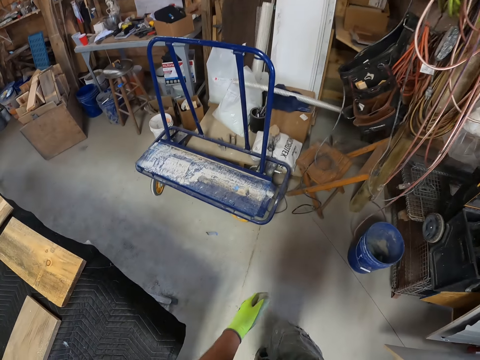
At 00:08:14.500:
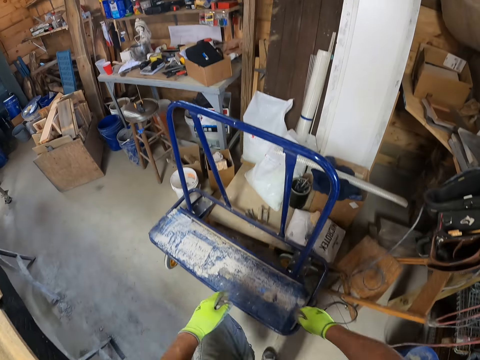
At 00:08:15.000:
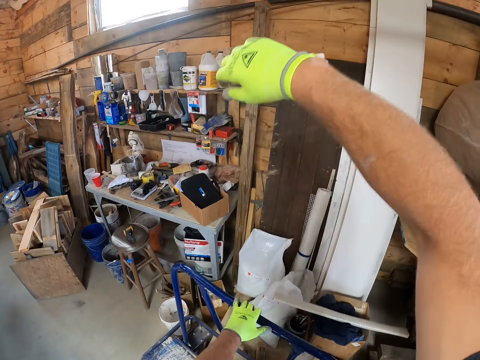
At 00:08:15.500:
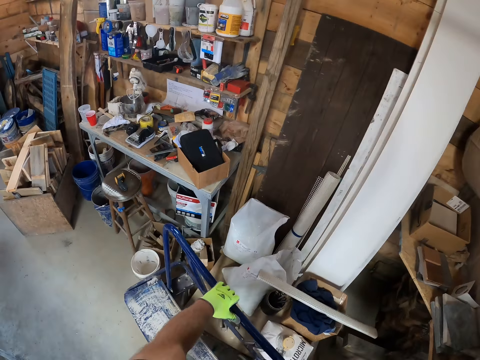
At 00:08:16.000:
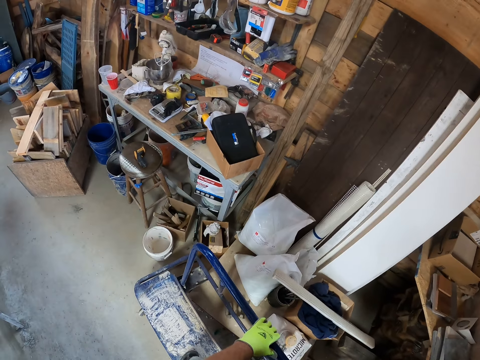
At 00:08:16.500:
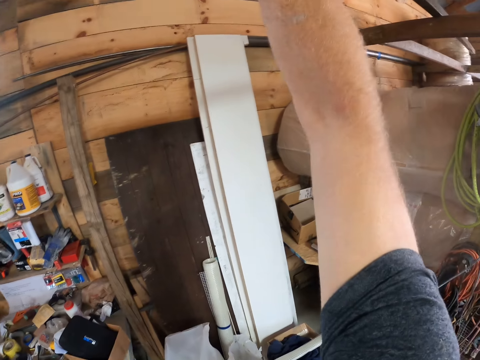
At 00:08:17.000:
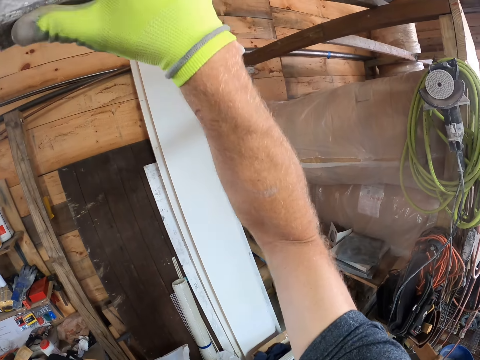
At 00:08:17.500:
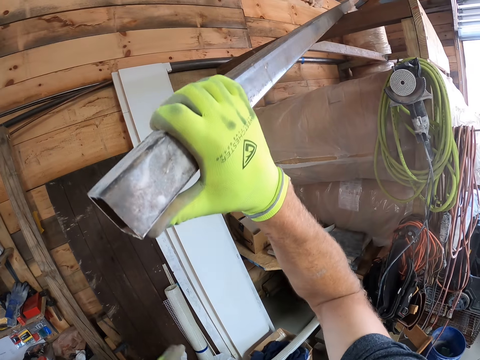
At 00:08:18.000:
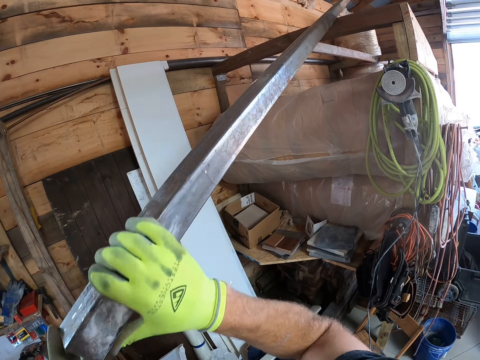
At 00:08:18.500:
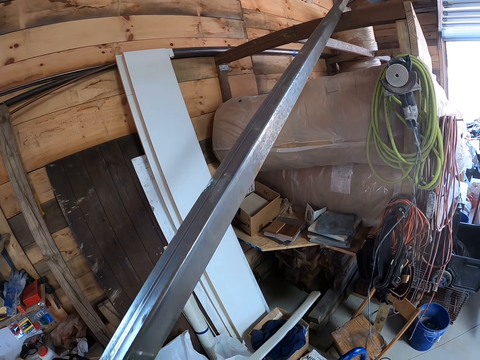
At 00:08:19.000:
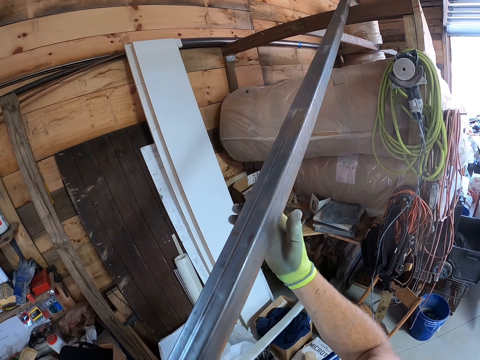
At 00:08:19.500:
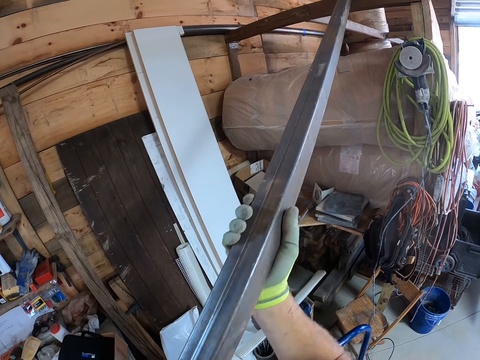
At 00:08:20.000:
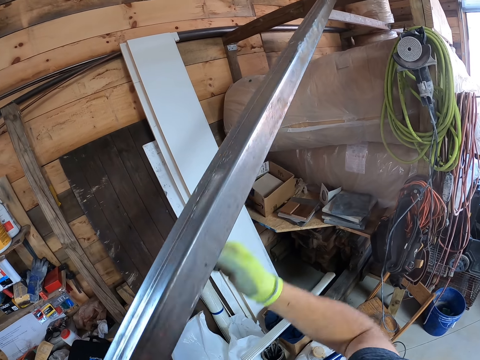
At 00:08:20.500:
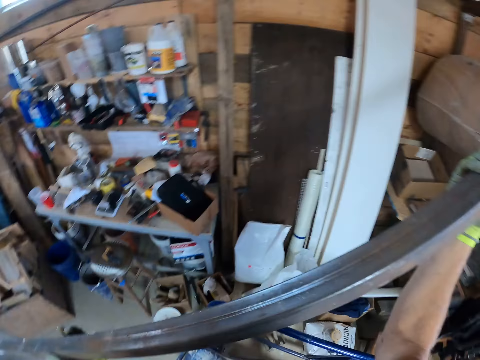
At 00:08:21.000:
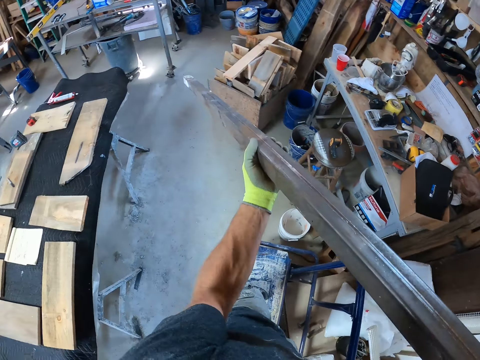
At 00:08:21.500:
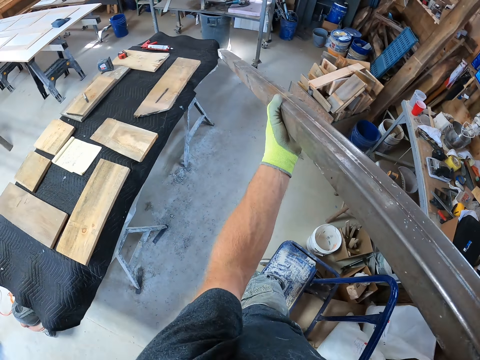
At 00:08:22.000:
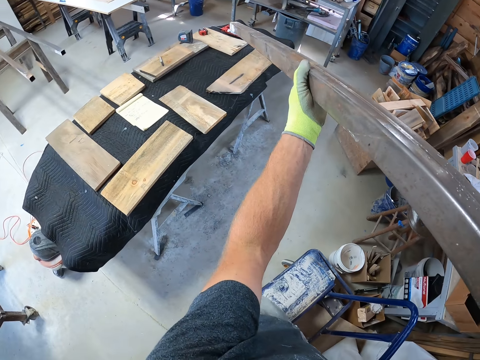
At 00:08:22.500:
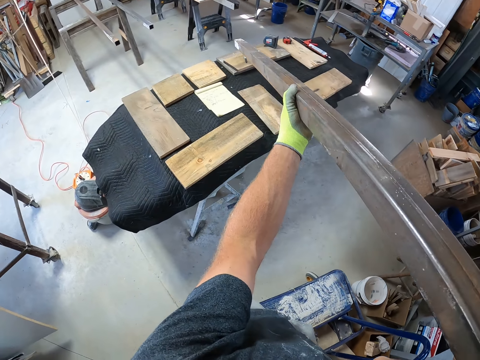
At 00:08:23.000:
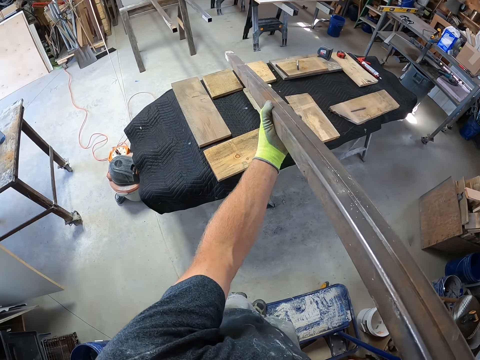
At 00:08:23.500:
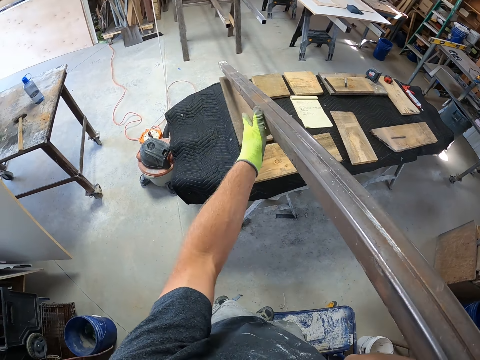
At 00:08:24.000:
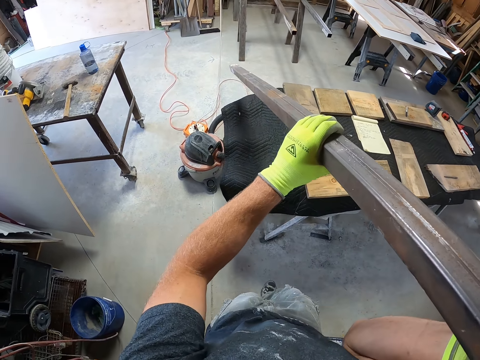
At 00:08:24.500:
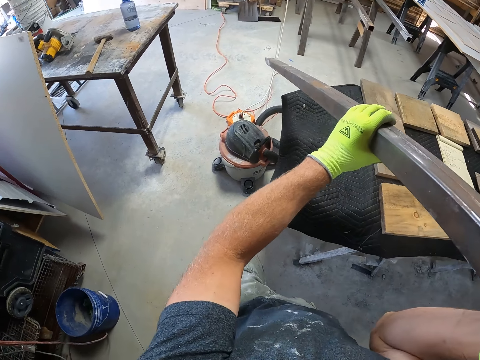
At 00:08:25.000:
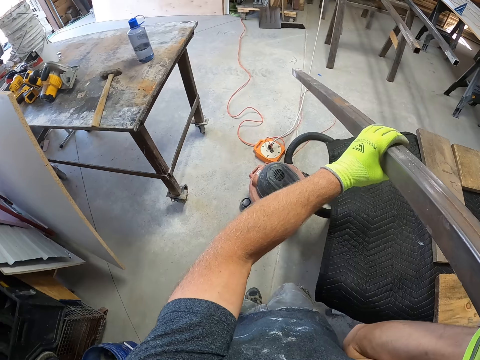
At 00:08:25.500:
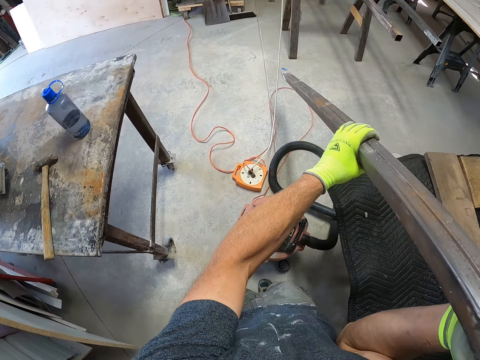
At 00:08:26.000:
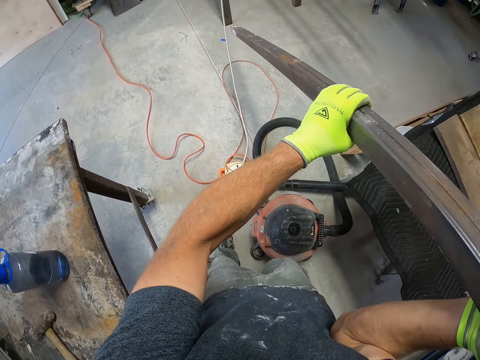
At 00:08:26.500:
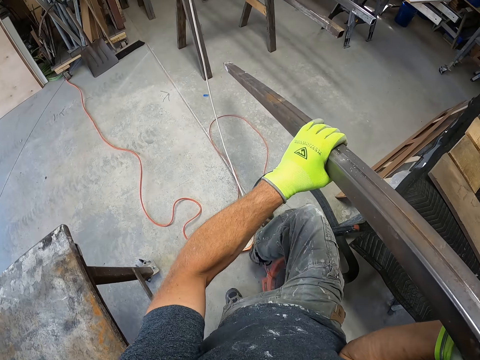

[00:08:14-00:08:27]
The camera wearer swings the hands. They hold a trolley. They hold a stainless steel metal. They pull the stainless steel metal. They pick the iron metal from a rack. They pull the stainless steel metal again. They hold the stainless steel metal, and hold it again. They put the metal on the shoulder. They turn with the stainless steel metal, hold the stainless steel metal, and move the hand from the stainless steel metal. They walk in the workshop while holding the stainless steel metal.

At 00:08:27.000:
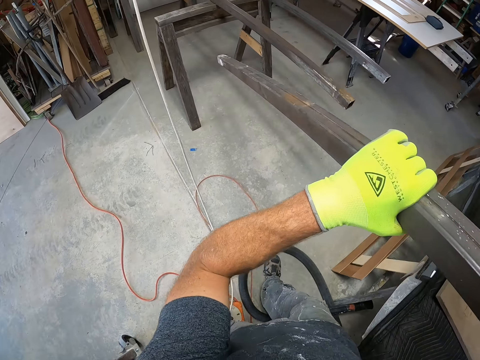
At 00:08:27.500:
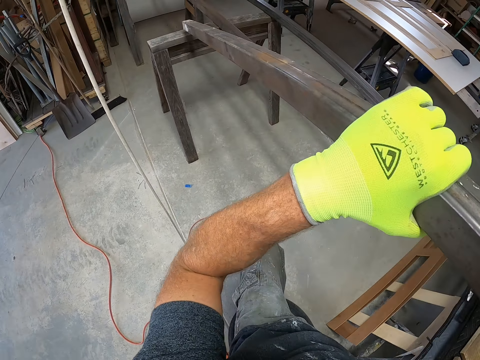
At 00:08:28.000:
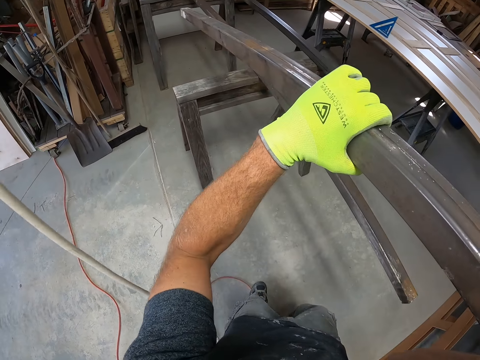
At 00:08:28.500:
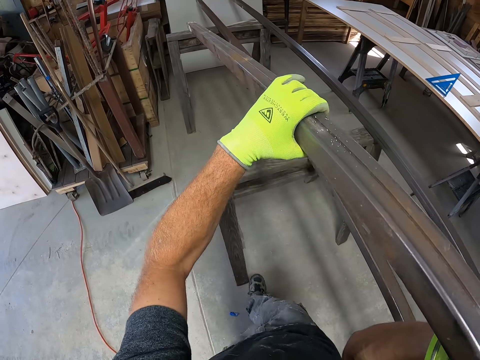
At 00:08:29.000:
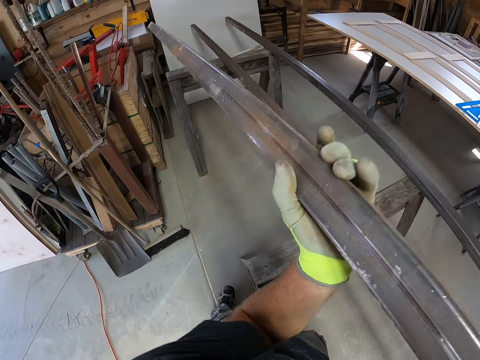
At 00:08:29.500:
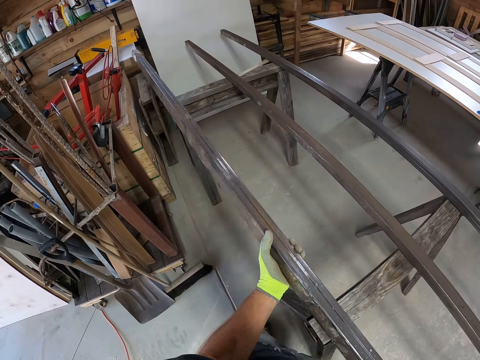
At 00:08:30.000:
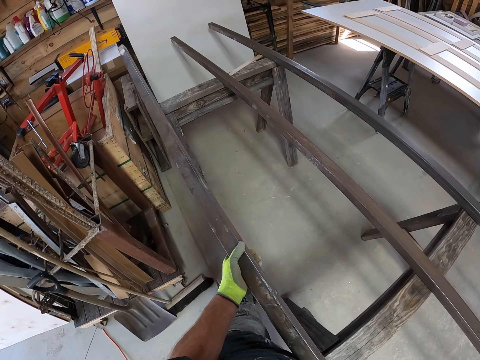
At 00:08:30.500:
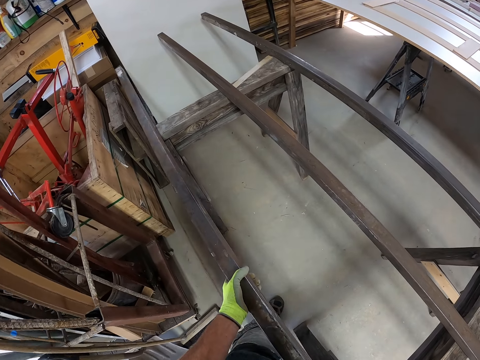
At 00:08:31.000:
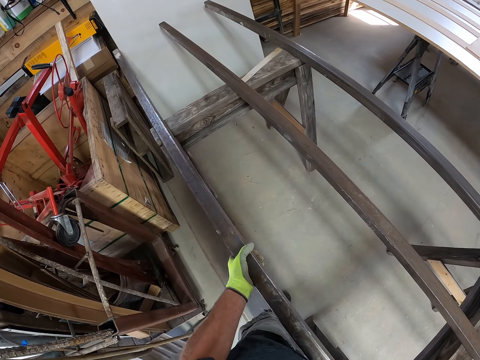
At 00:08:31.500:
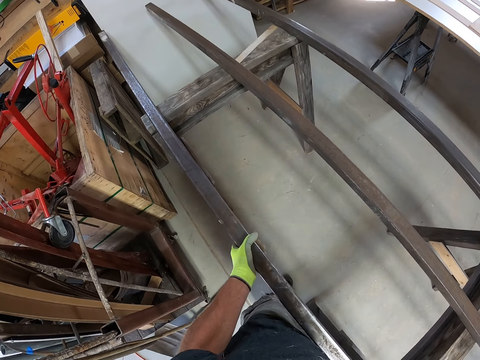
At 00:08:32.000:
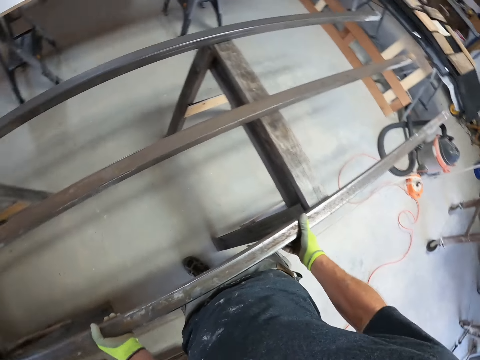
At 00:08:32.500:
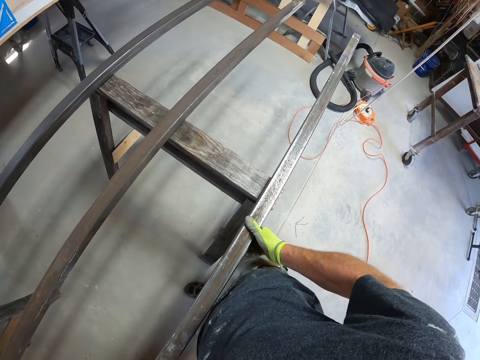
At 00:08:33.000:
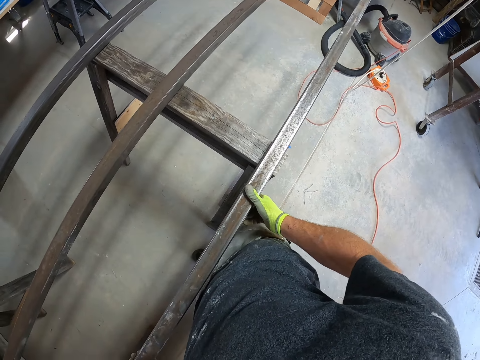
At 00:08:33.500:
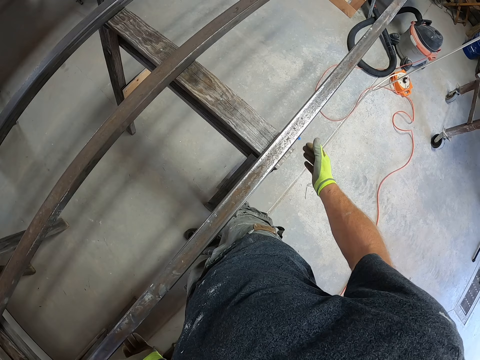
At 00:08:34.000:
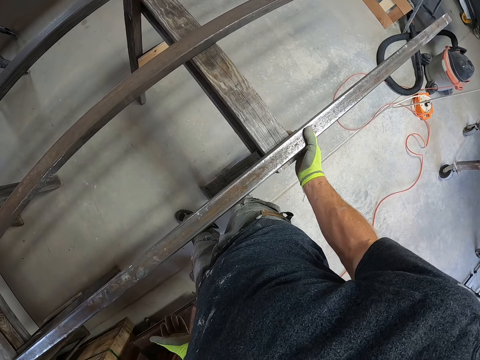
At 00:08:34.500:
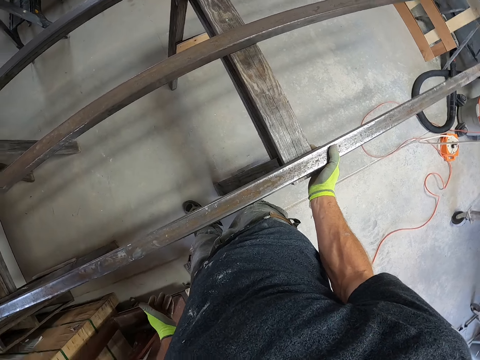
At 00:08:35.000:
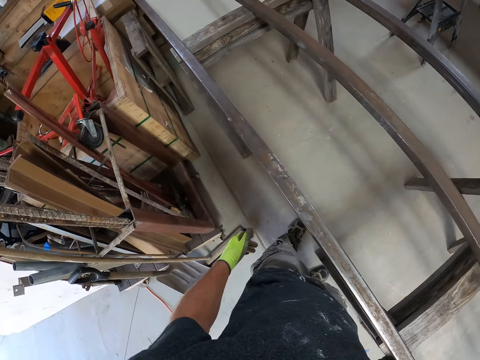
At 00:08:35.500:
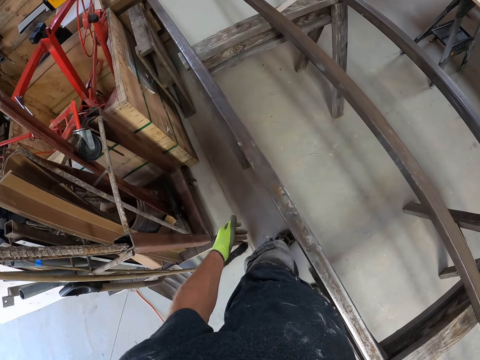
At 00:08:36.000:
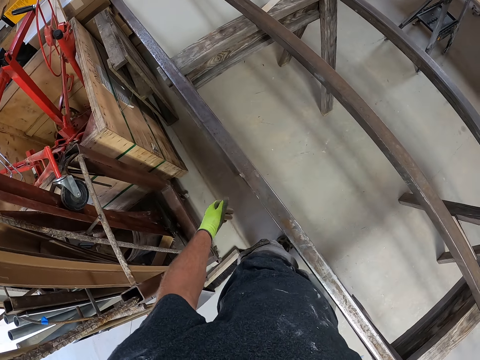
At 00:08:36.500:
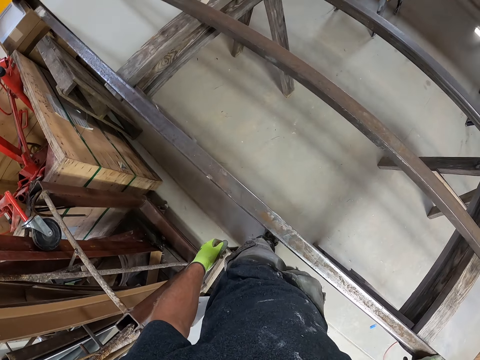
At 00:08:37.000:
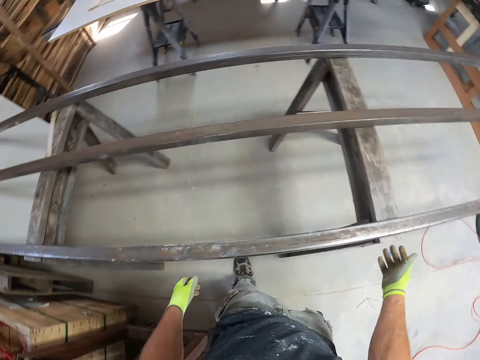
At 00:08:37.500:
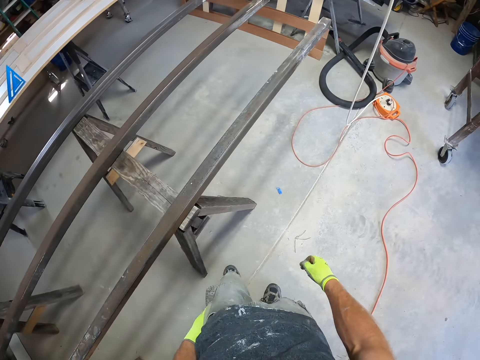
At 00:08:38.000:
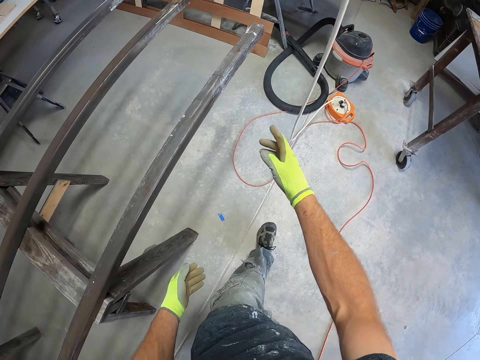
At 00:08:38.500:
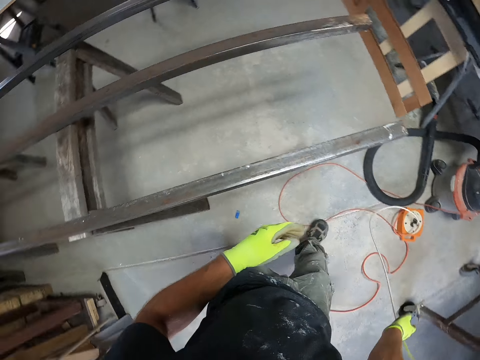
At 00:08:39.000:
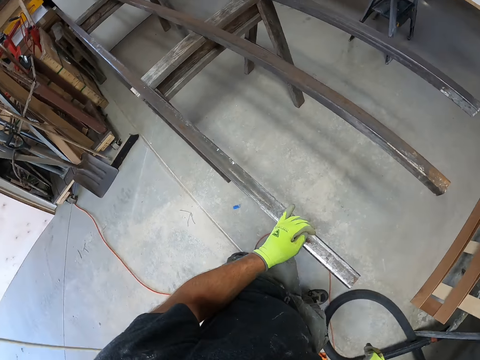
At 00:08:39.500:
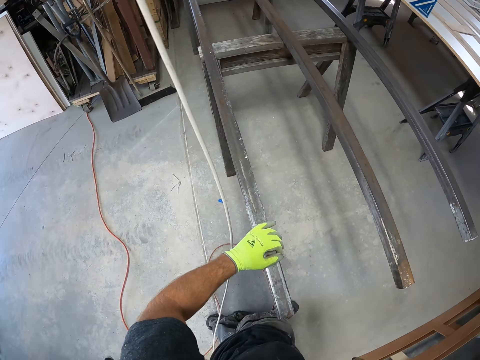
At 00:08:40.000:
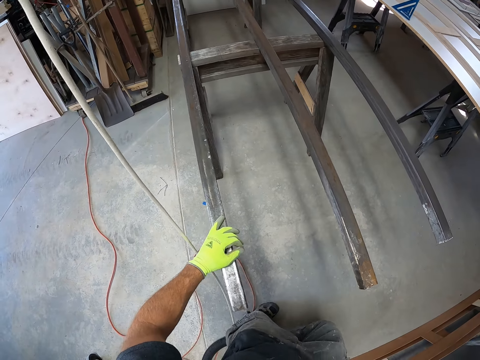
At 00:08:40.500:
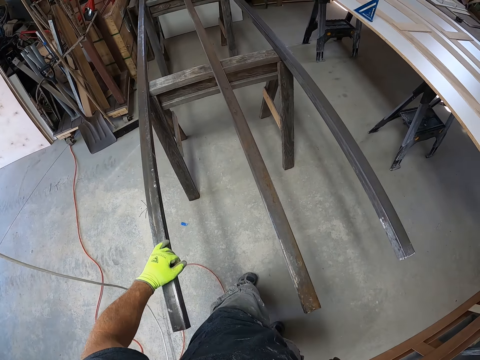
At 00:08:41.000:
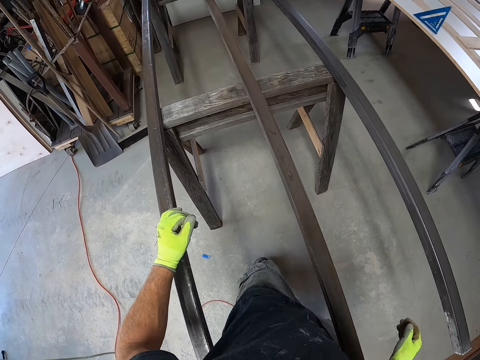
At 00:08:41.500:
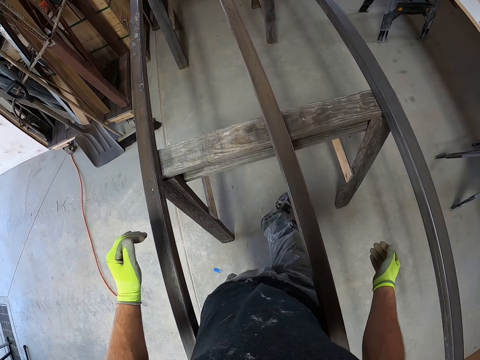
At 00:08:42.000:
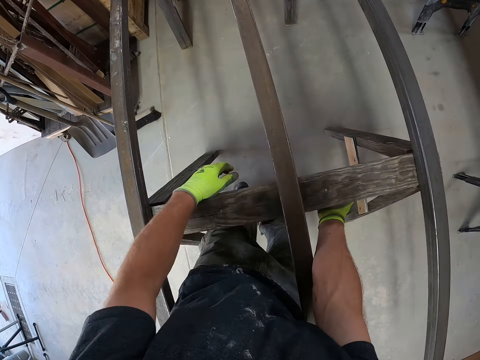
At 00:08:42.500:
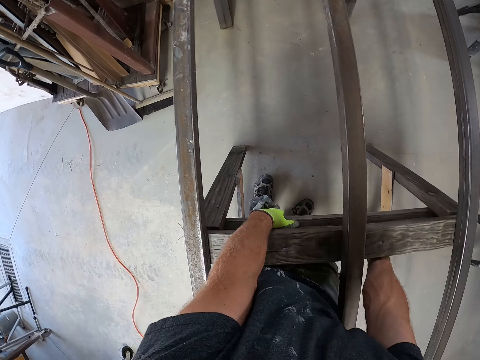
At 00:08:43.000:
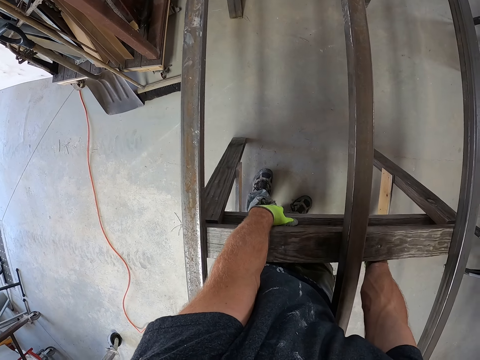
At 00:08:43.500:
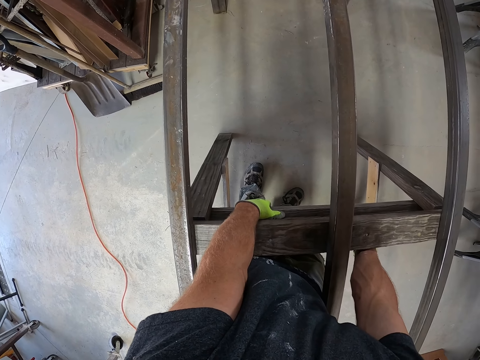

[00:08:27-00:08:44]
The camera wearer jumps the vacuum cleaner. He walks in the workshop while holding the stainless steel metal. He holds the stainless steel metal. He puts the stainless steel metal on the stand. He holds the stainless steel metal. He removes his hand from the stainless steel metal. He holds the stainless steel metal. He swings the body. He removes his hand from the stainless steel metal. He walks in the workshop. He moves the wire with his hand. He holds the stainless steel metal. He moves the hand on the stainless steel metal. He swings his hands. He holds the stand. He adjusts the leg of the table.
